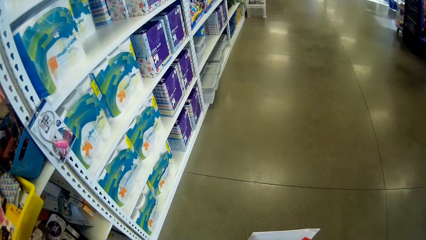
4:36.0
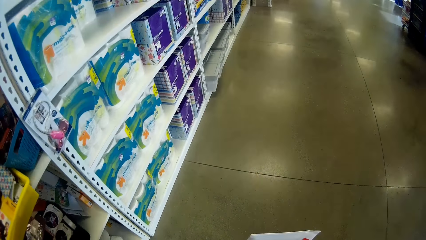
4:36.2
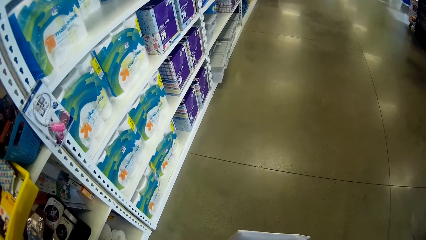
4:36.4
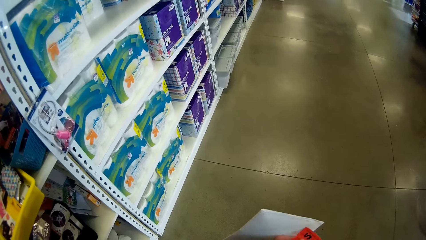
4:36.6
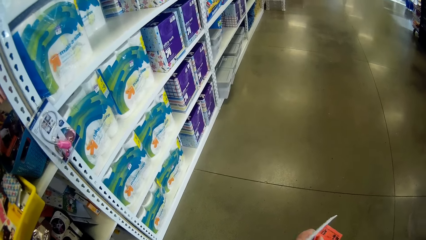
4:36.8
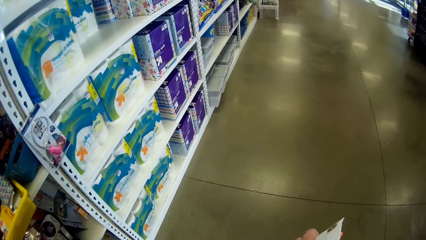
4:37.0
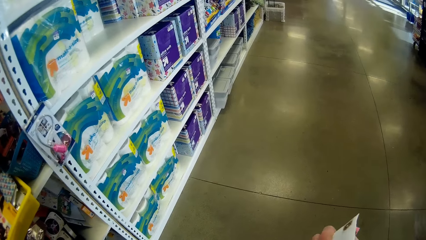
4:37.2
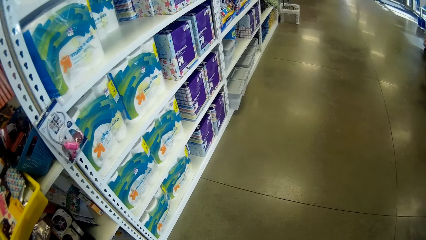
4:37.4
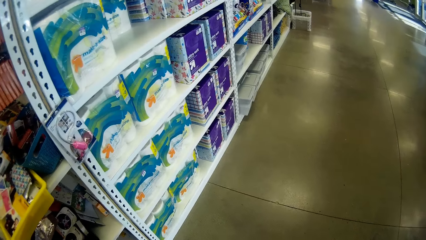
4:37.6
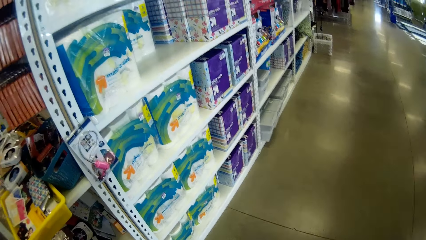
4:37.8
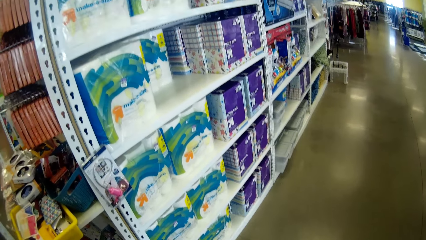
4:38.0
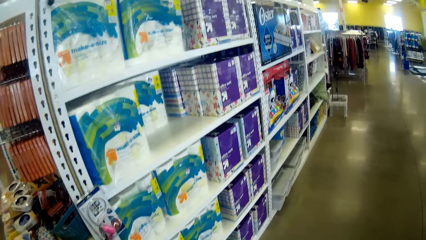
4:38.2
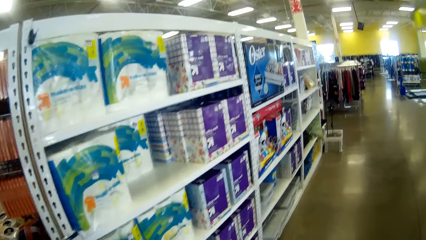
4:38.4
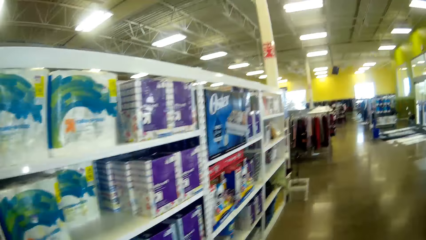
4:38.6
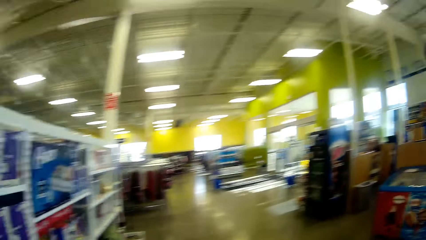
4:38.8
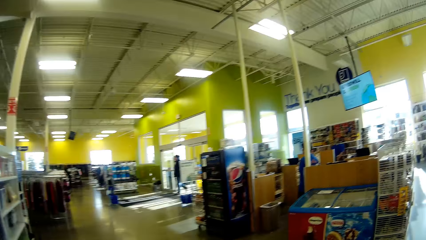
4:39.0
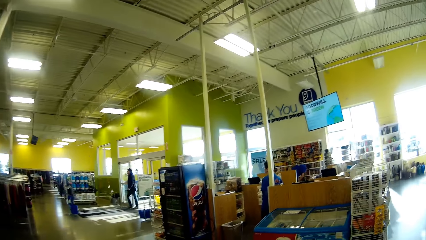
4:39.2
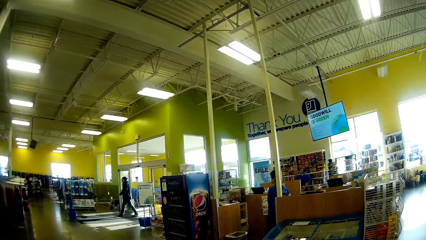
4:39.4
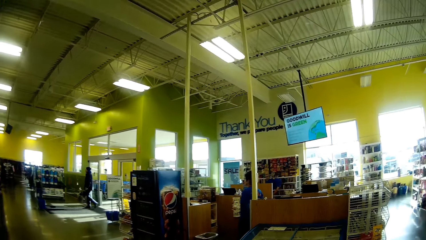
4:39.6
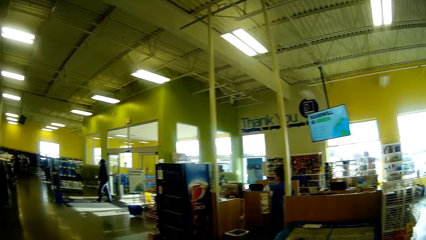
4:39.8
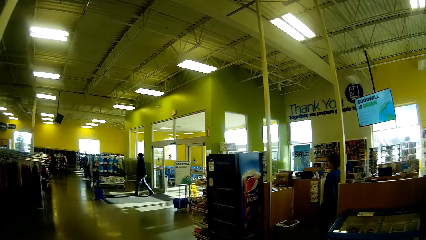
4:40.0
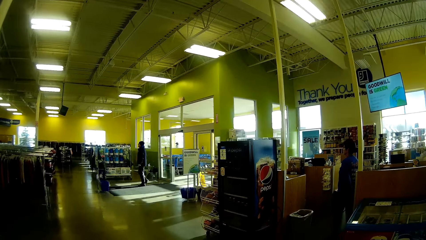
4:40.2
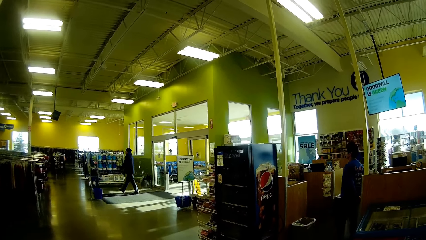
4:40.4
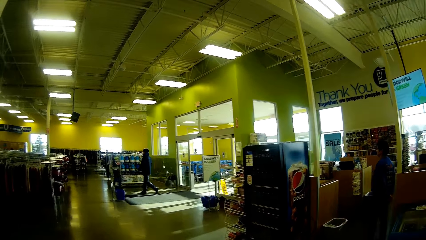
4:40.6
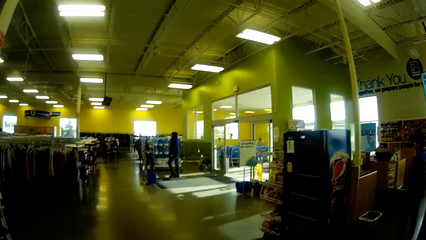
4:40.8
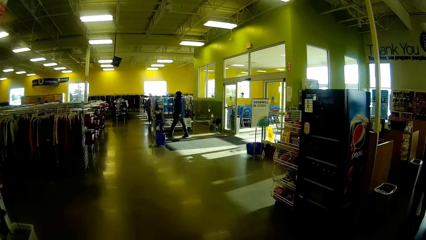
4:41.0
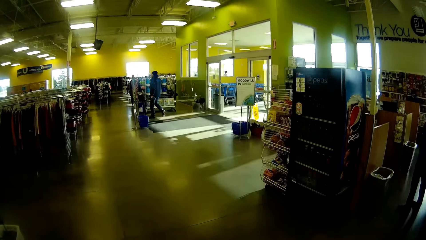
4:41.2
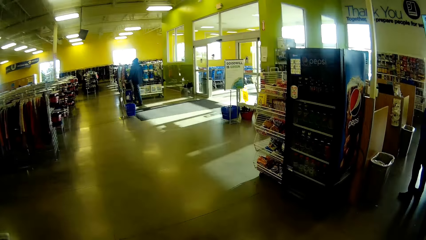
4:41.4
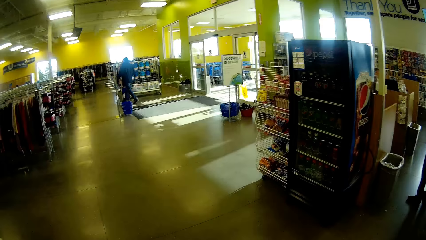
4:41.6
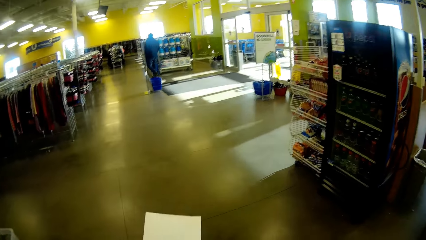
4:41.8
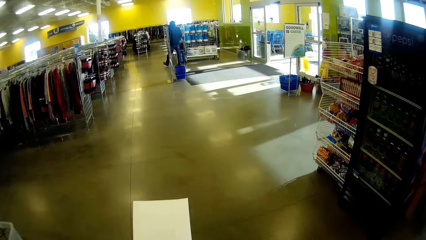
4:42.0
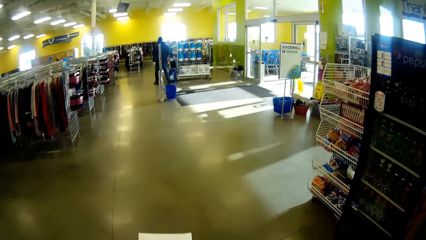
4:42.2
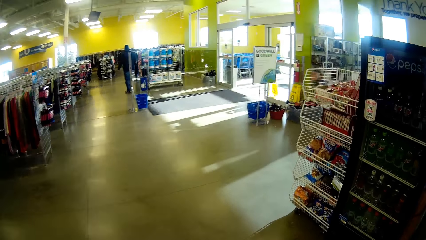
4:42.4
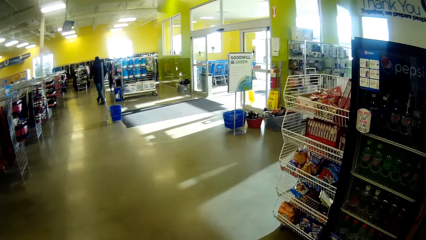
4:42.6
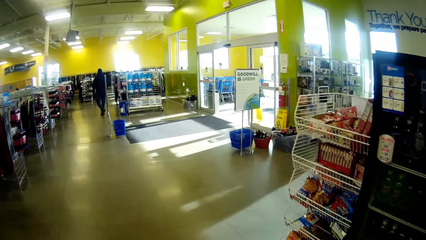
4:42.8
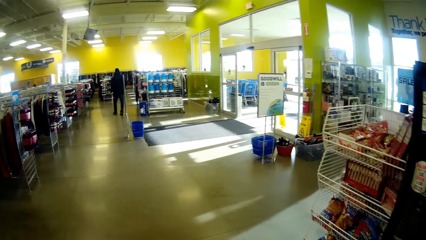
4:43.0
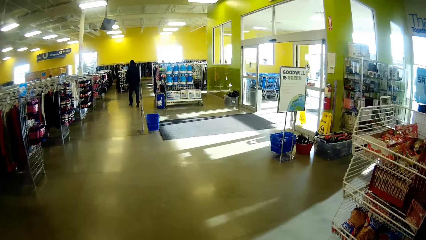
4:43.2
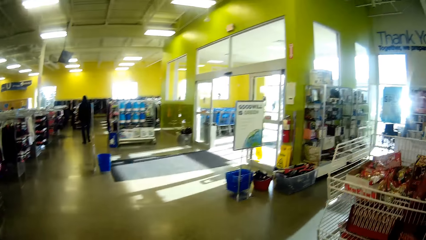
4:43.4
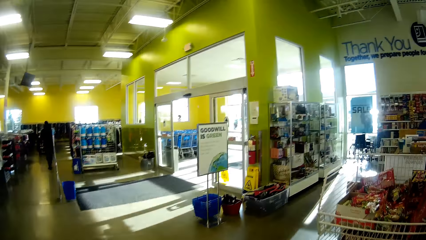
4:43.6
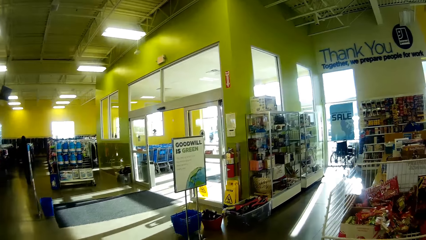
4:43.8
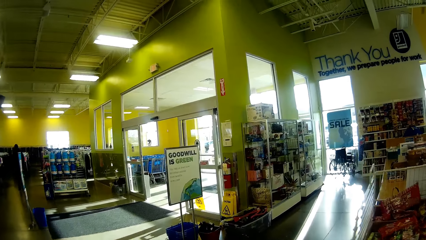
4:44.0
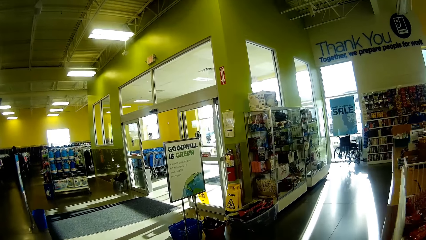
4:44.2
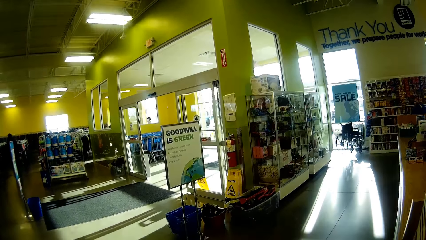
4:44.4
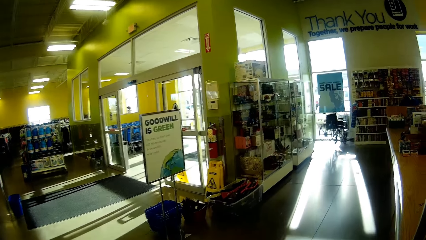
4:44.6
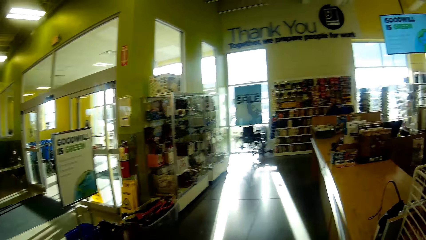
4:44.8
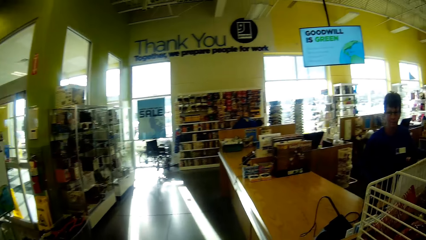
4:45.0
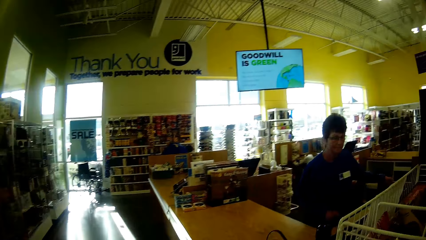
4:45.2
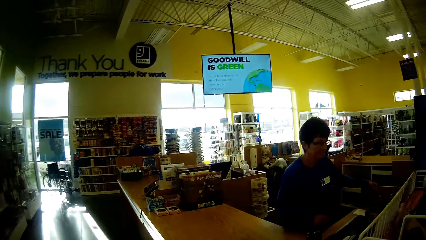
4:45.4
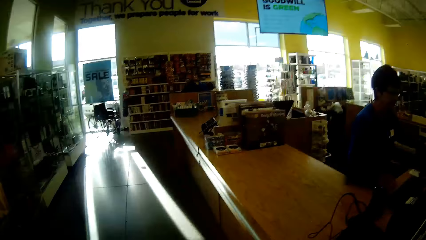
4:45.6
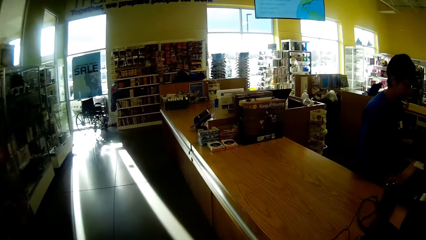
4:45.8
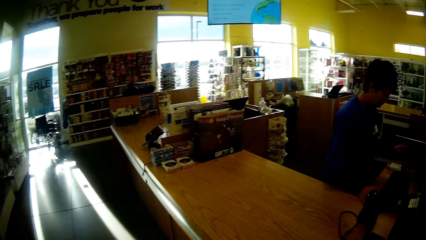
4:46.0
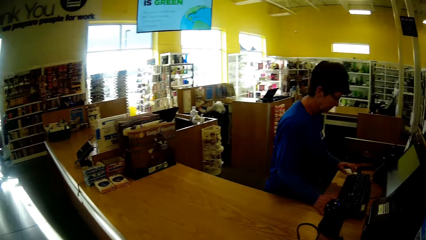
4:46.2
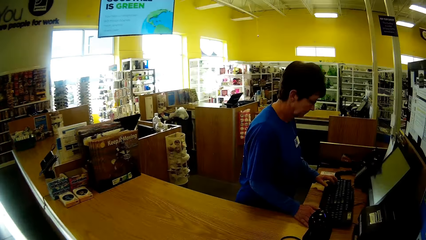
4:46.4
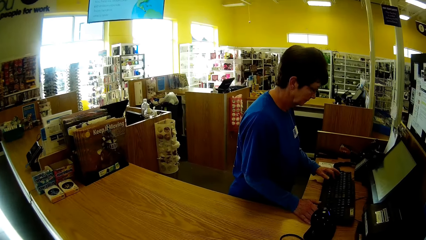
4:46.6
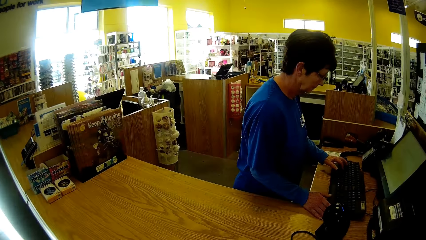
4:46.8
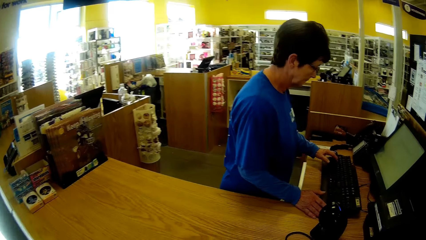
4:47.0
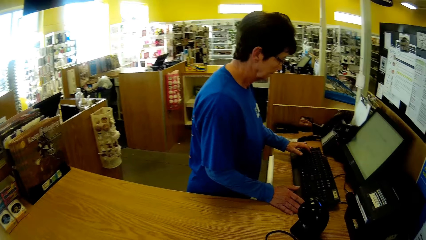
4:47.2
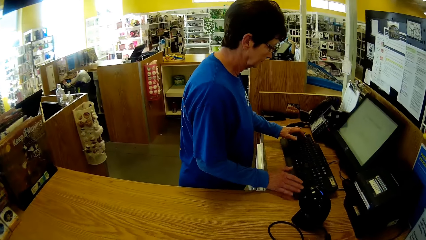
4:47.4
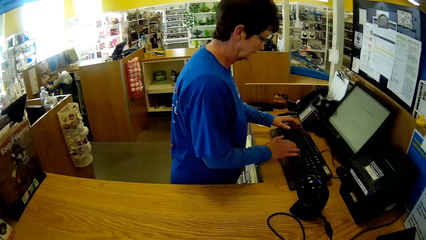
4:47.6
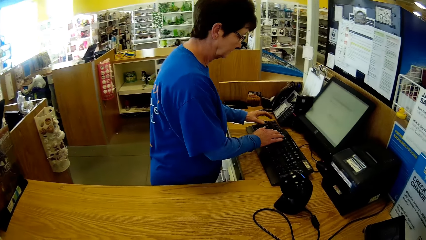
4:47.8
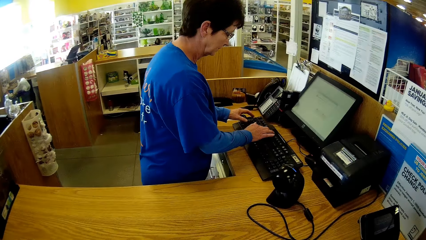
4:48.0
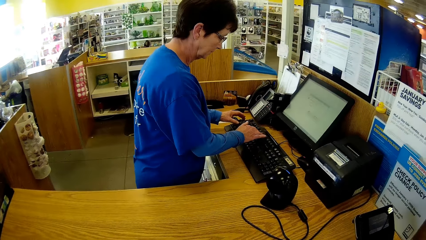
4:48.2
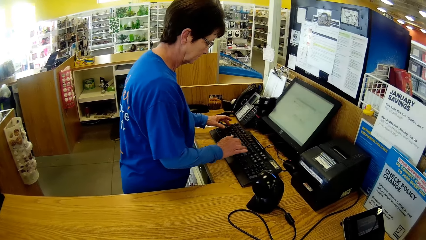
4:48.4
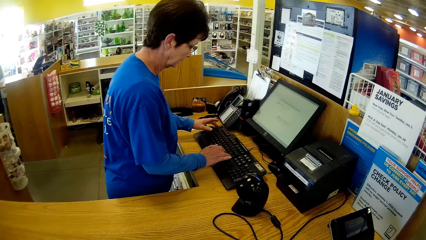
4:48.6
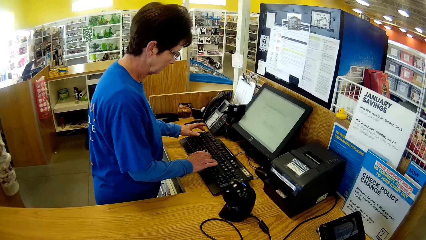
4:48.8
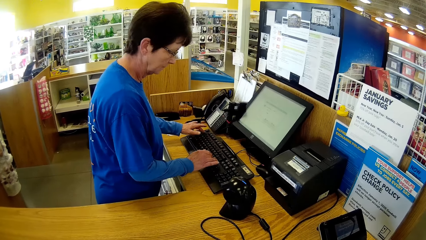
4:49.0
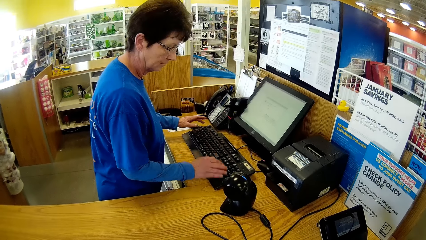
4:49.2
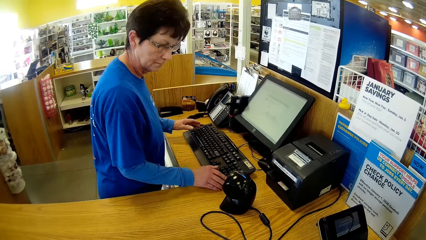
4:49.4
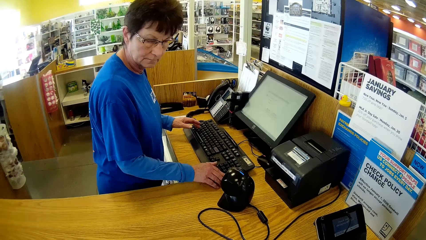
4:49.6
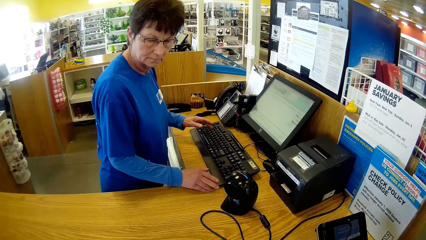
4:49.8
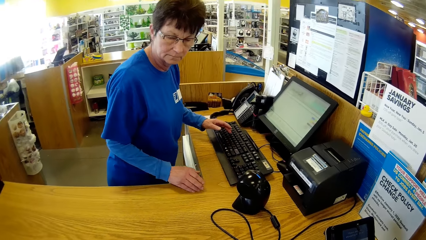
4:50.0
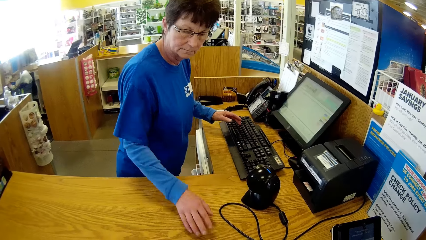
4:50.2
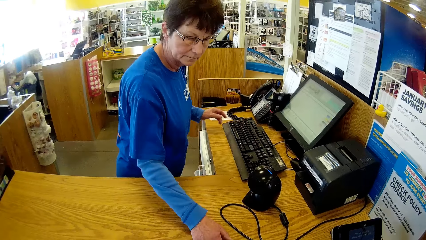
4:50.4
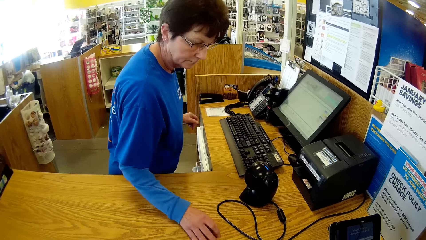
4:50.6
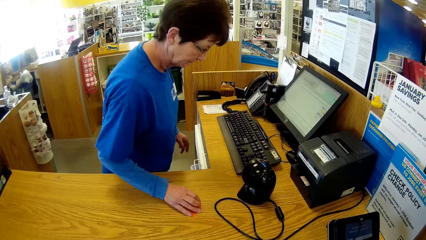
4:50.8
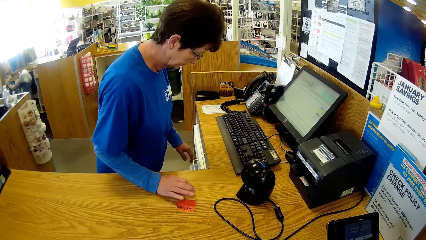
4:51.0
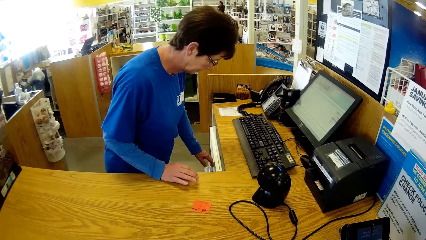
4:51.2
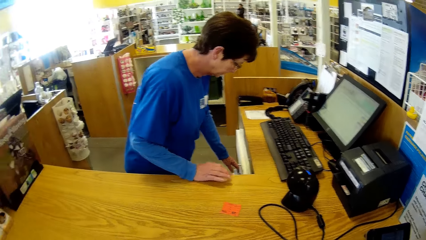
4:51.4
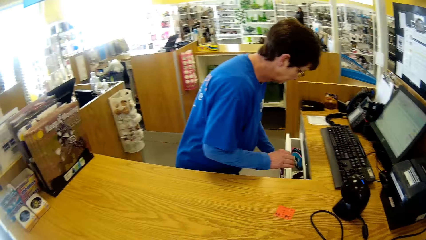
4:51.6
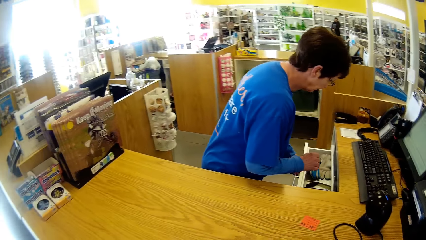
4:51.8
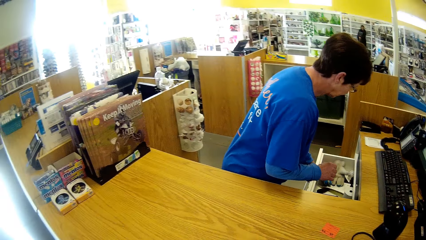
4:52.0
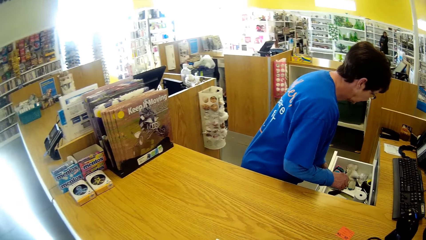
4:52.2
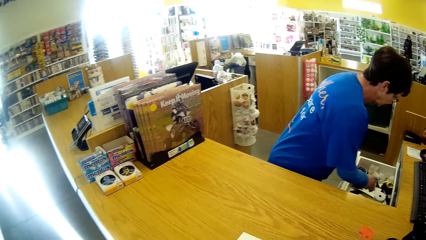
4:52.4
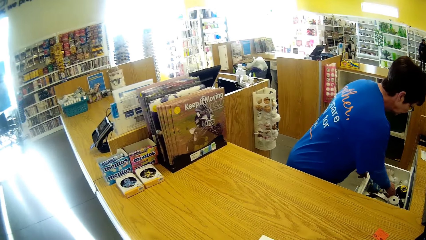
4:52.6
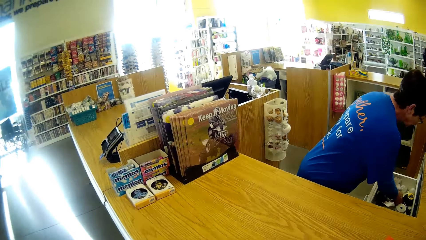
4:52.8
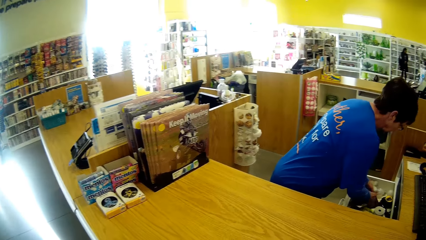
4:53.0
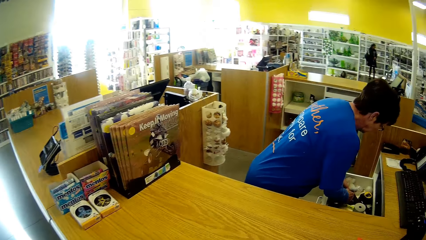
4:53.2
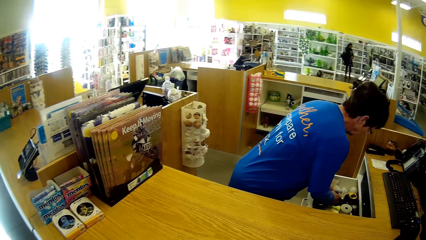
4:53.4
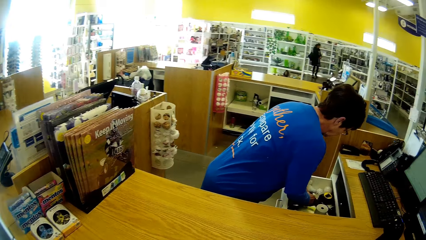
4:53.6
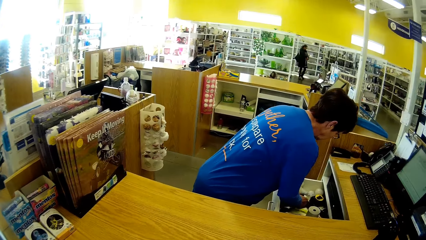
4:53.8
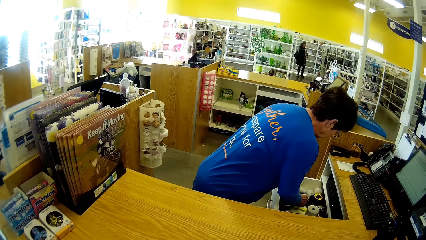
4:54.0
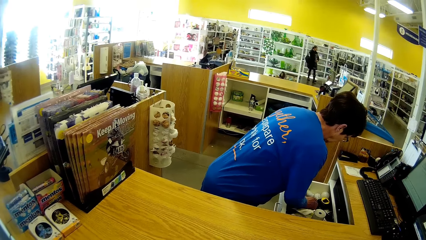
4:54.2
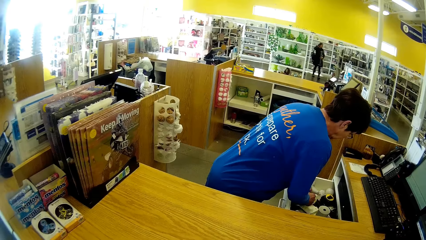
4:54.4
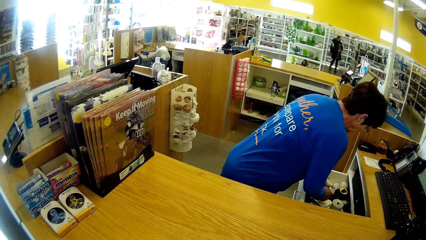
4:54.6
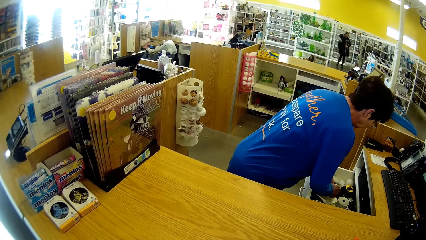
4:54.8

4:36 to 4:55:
The camera wearer holds a paper in his right hand. He holds the sheet of paper. A woman uses the computer. The camera wearer stops by the counter. He passes a card to the woman. The woman opens the drawer.
